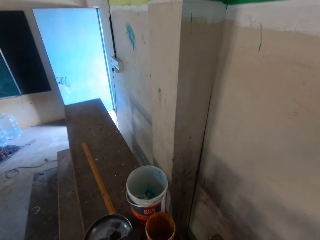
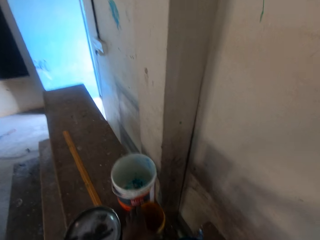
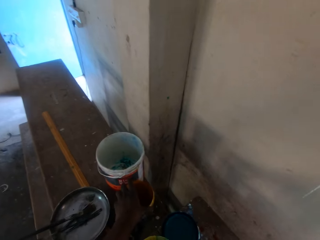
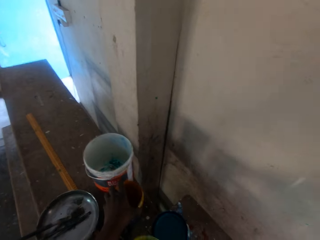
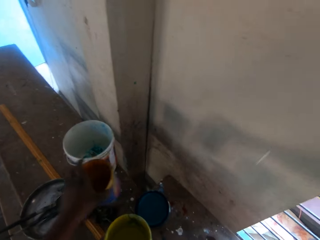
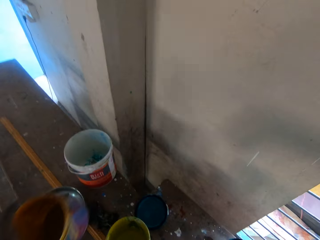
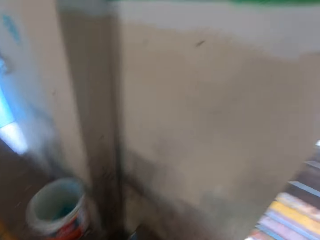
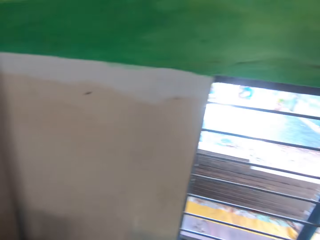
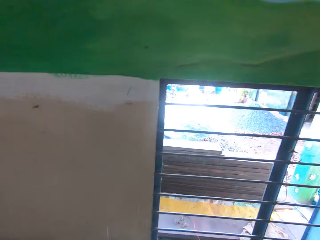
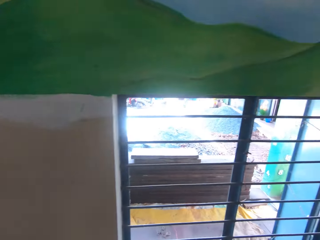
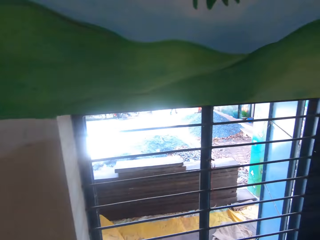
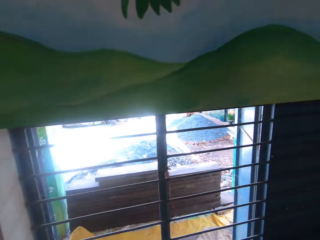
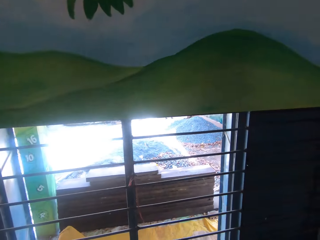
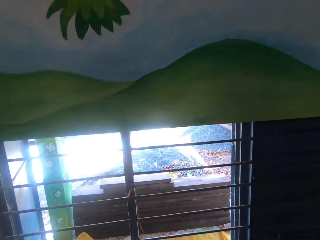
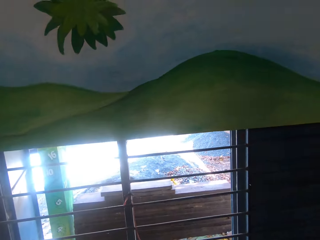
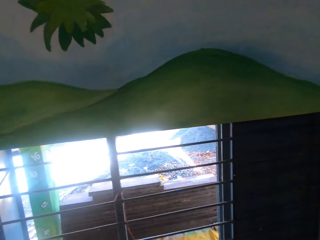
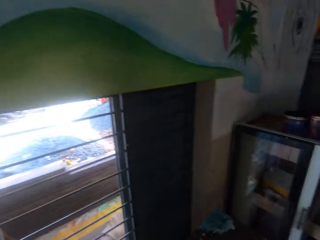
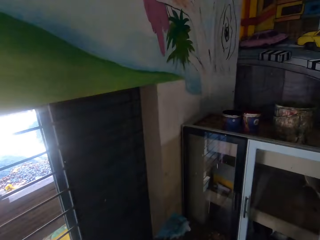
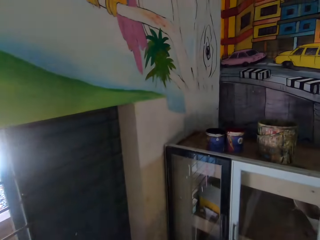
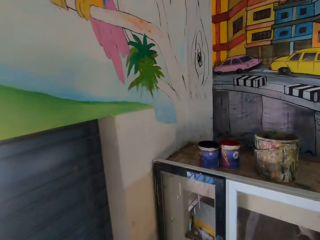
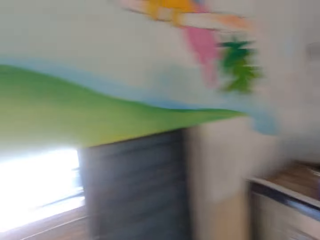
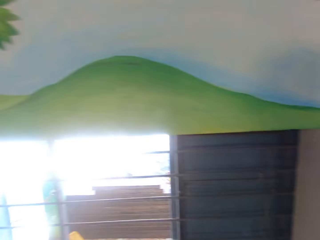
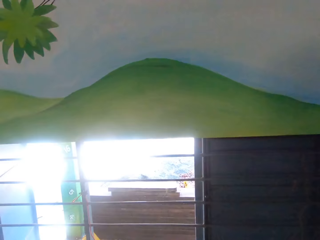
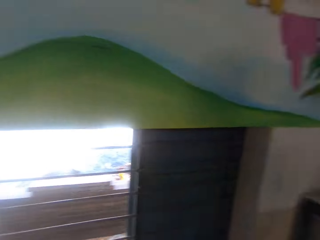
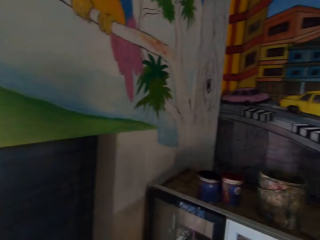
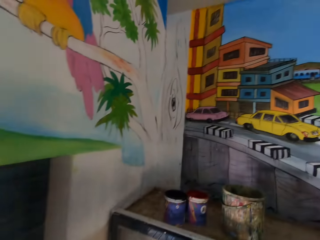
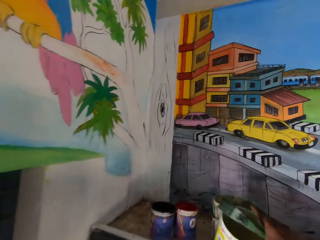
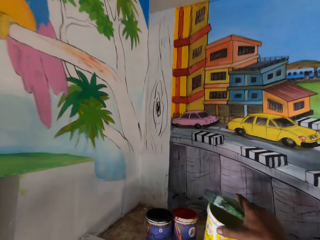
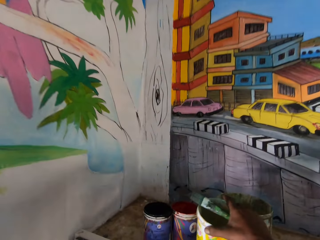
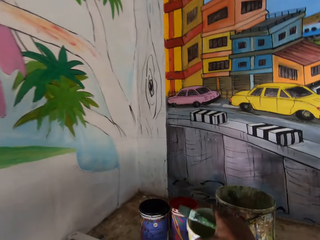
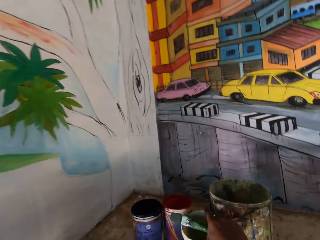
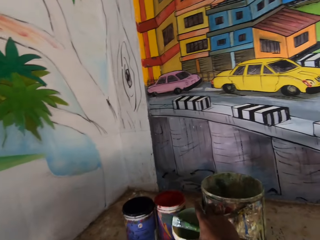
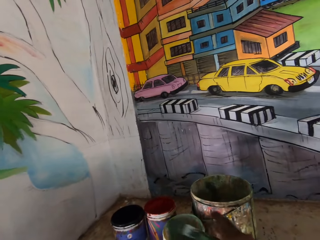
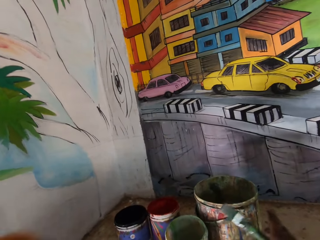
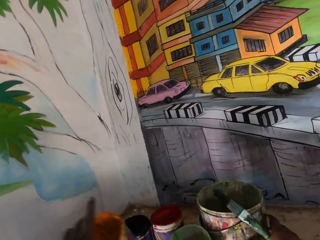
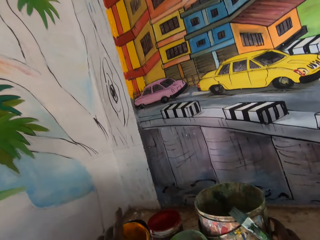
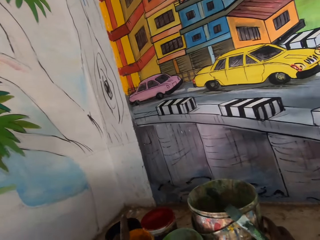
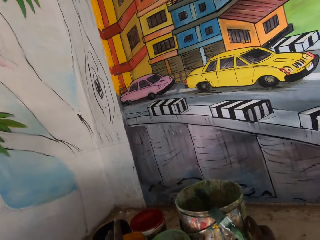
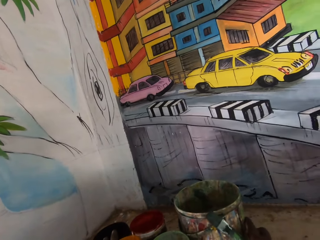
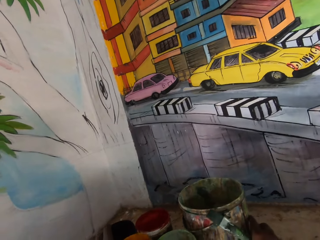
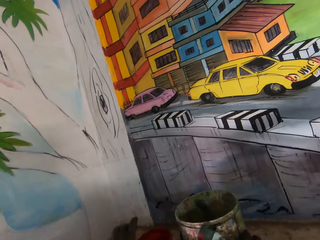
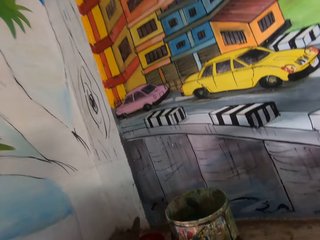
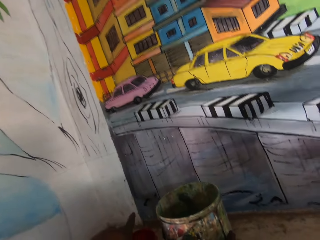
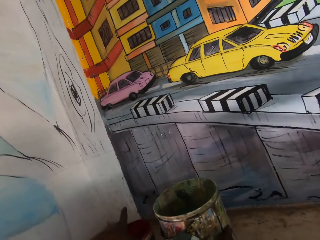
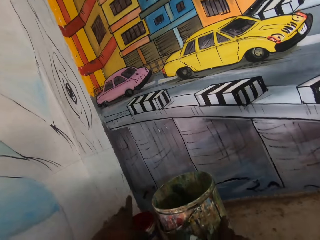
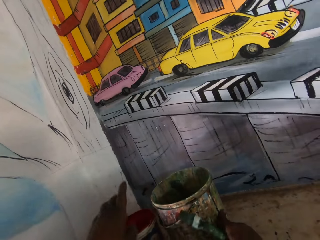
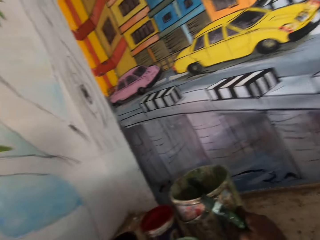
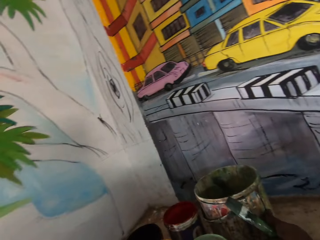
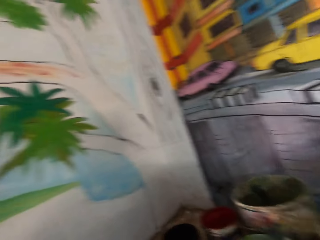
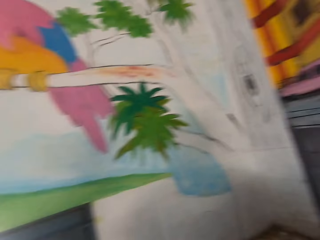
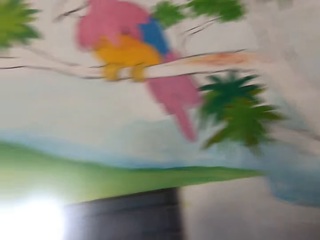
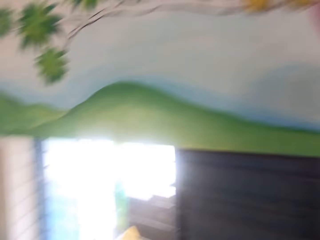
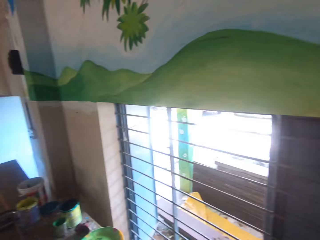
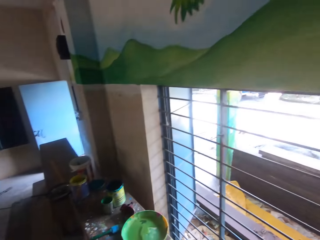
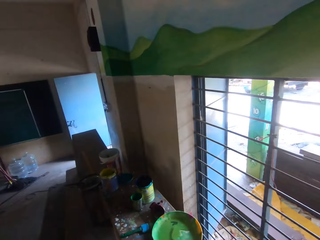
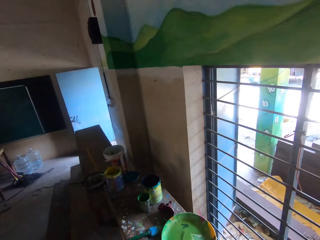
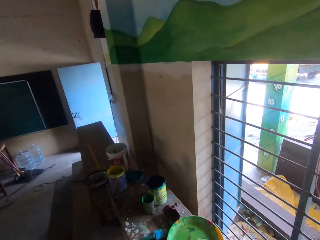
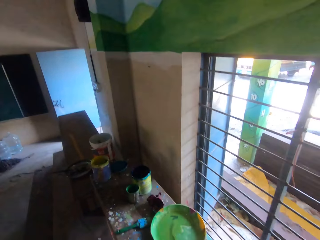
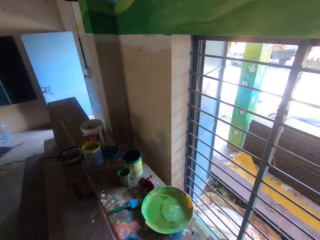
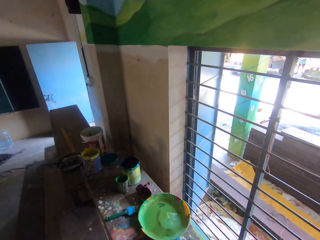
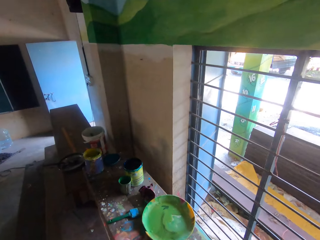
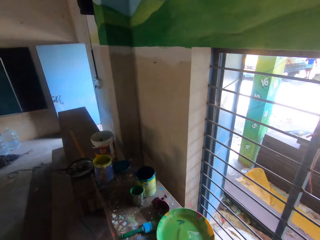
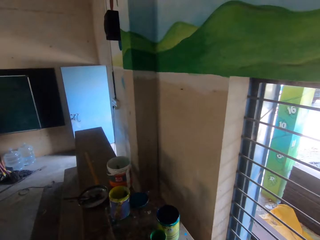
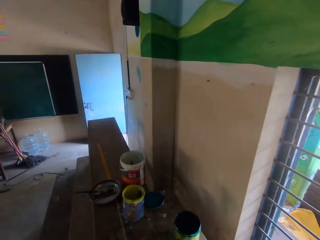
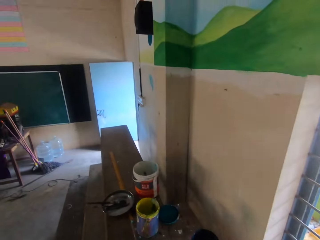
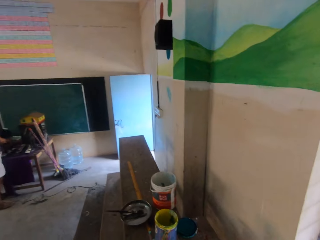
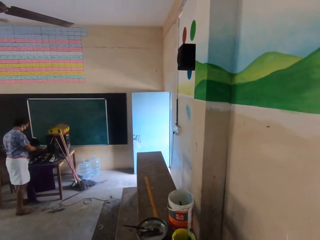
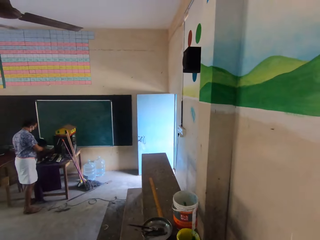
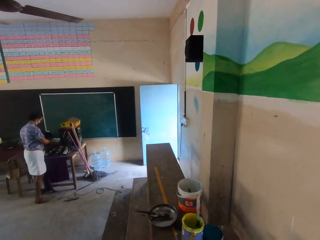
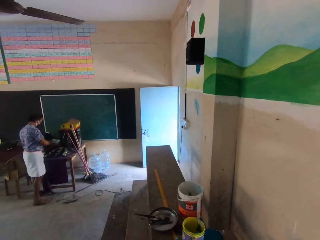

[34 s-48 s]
The camera wearer picks up a paint from the bench. They turn towards the cabinet. They put the paint can on top of the cabinet. They push the paint can on top of the cabinet. They look around the room.

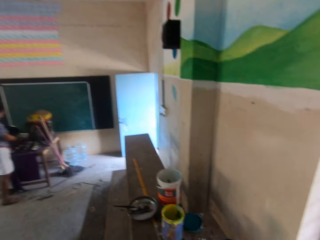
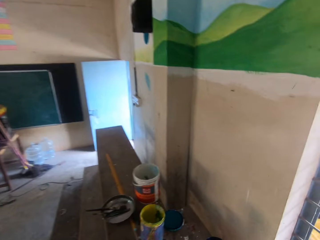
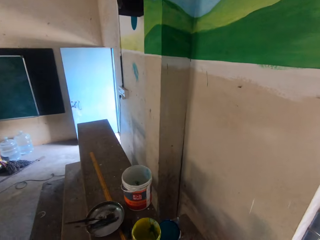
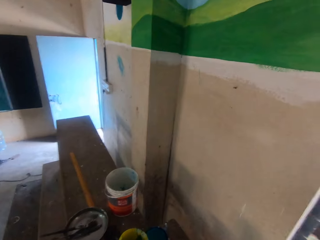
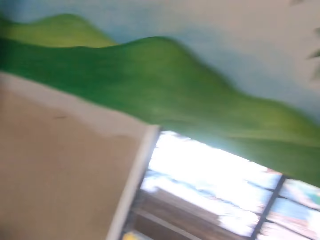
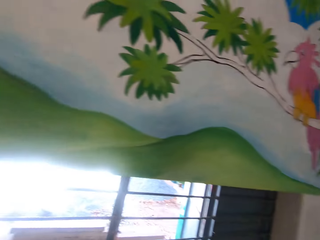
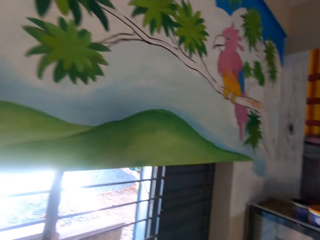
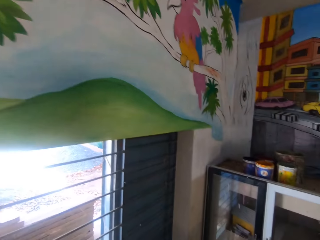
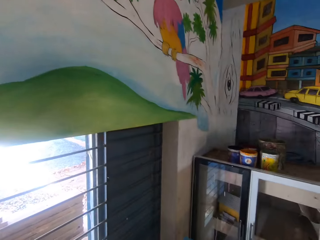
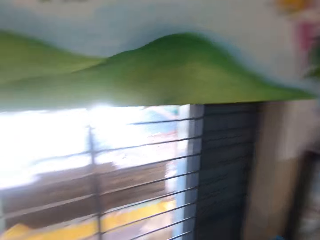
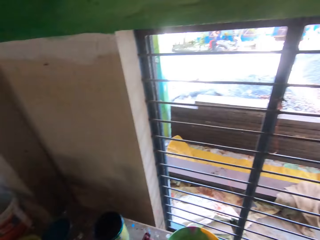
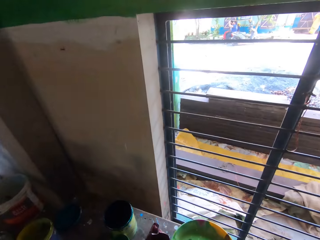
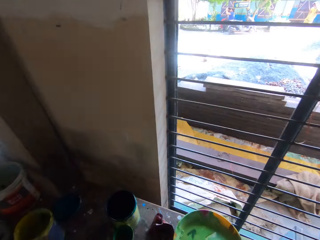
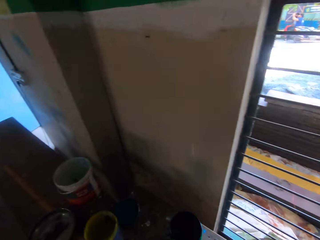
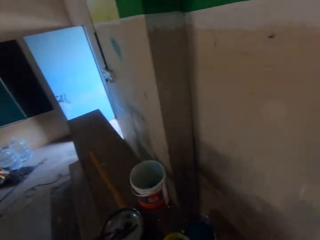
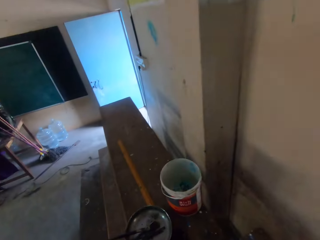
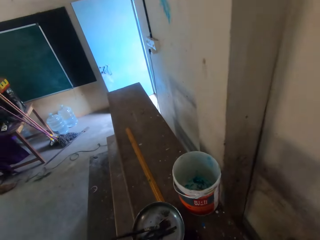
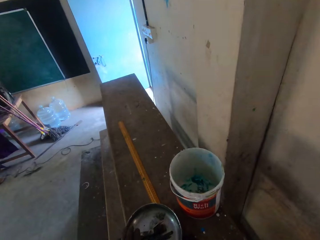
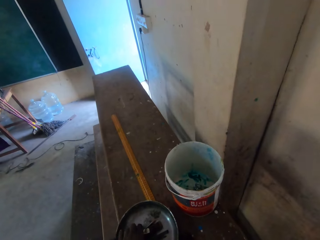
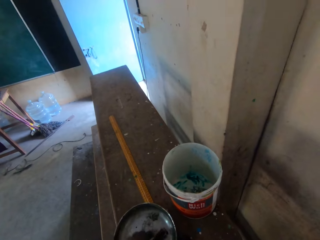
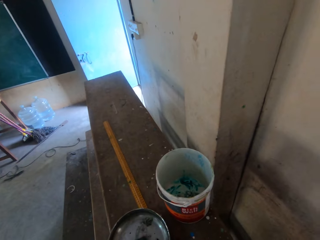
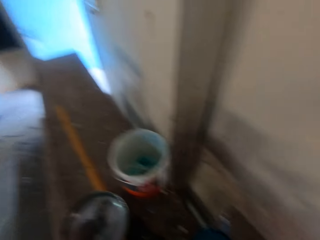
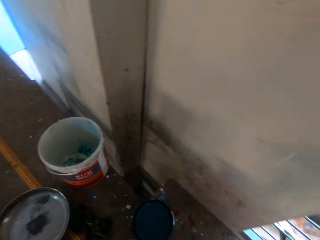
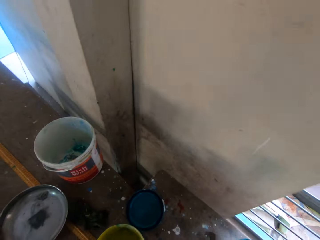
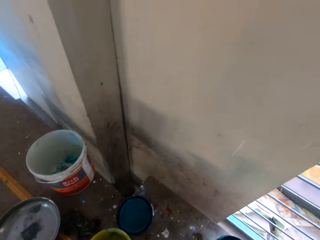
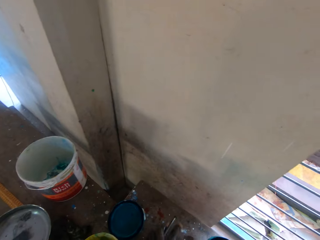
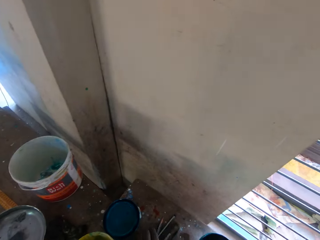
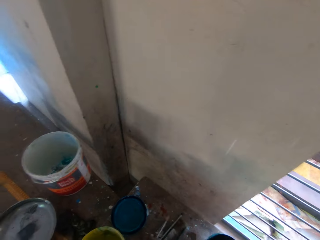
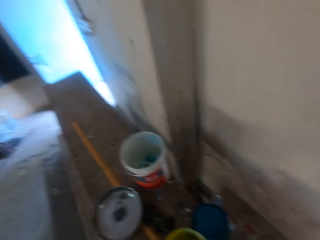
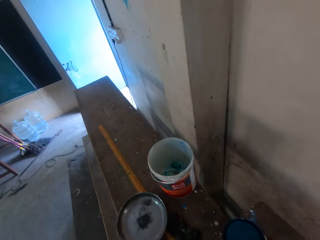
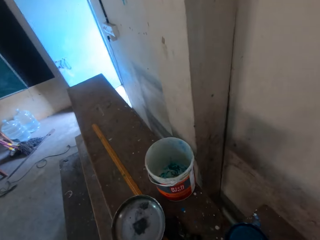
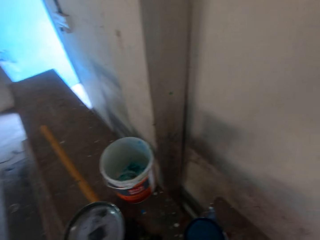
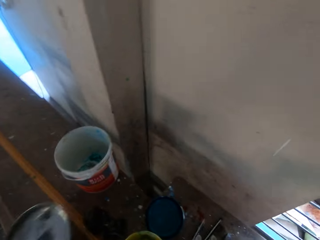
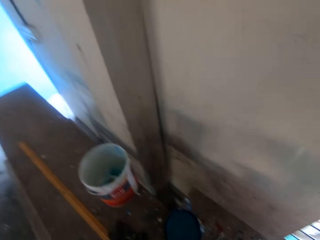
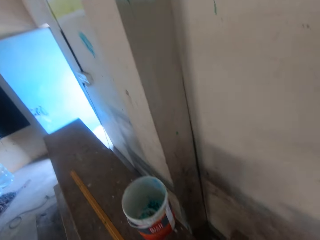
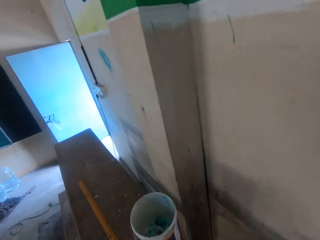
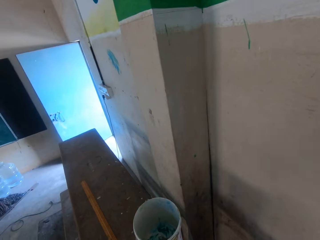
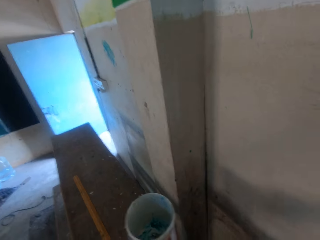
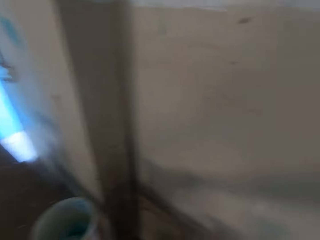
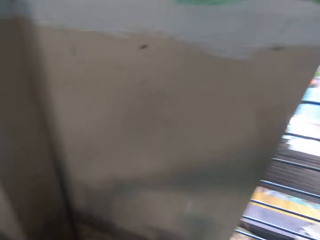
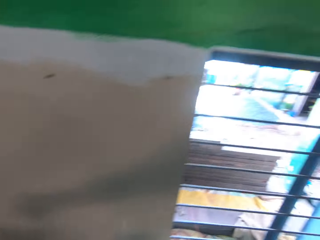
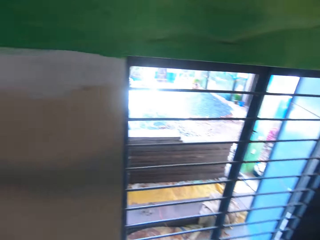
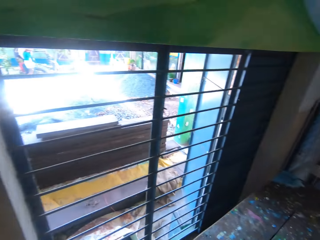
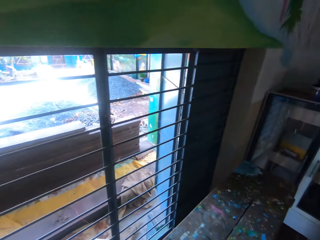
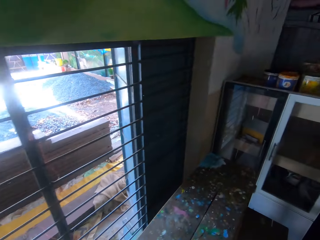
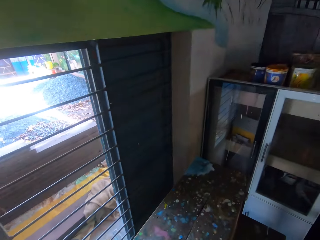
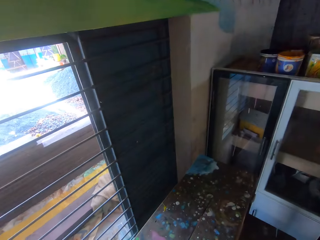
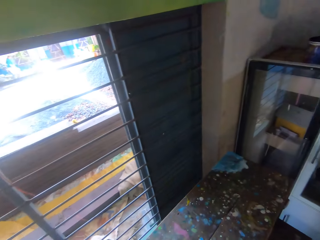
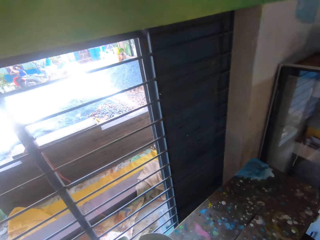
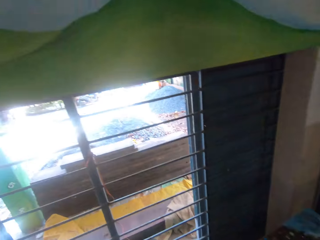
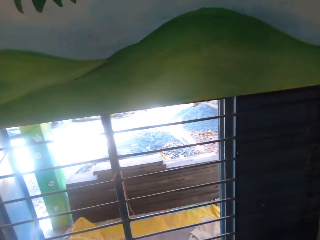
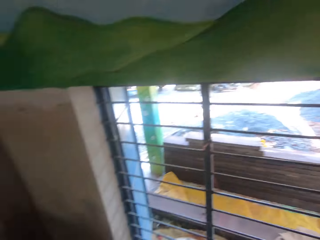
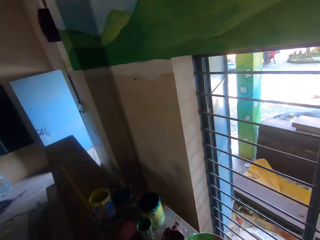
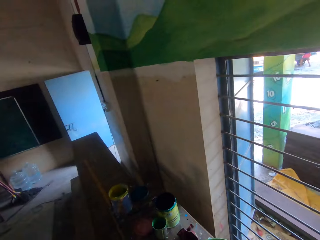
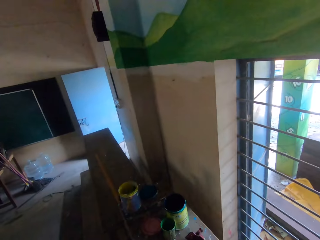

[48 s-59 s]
The camera wearer picks up a paint brush from a metal tray. They put the brush on top of a bench. They pick up the metal tray from the bench. They turn around the room. They put the metal tray on the bench.
